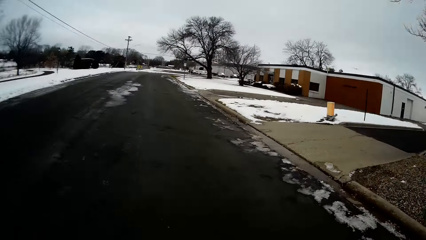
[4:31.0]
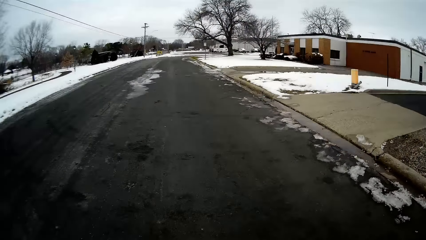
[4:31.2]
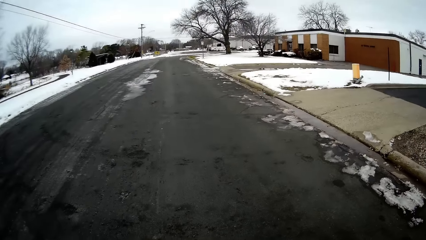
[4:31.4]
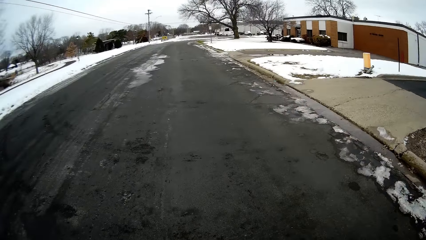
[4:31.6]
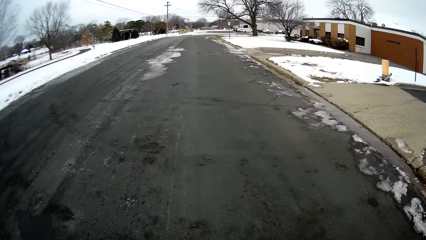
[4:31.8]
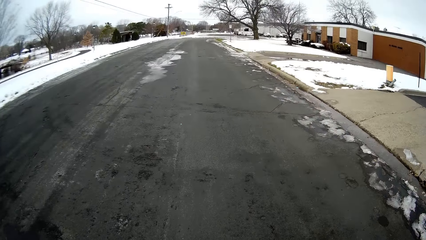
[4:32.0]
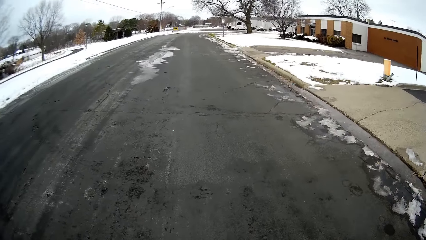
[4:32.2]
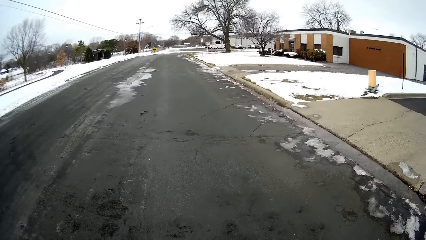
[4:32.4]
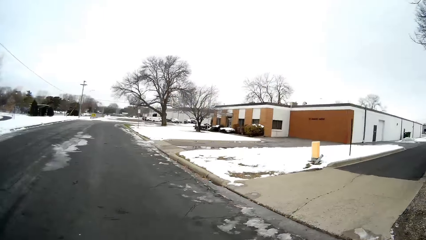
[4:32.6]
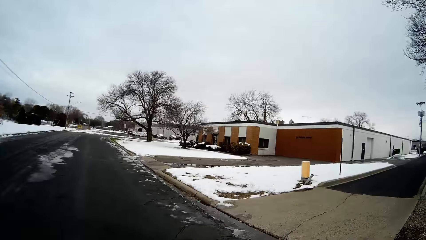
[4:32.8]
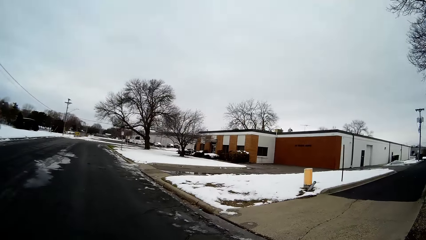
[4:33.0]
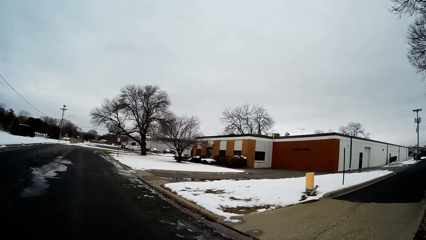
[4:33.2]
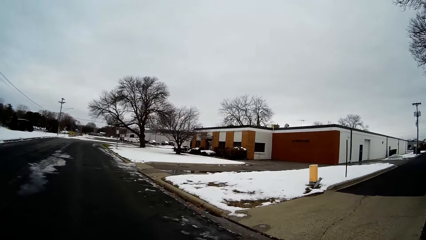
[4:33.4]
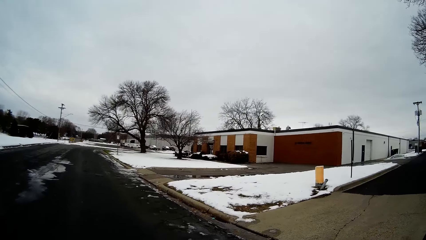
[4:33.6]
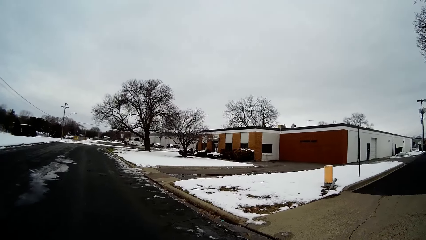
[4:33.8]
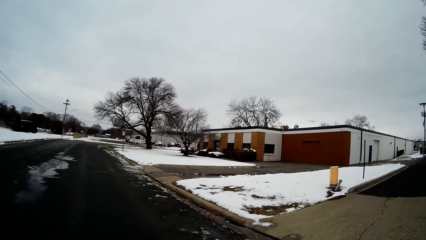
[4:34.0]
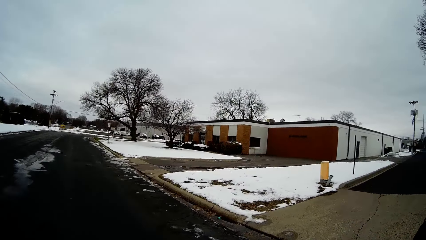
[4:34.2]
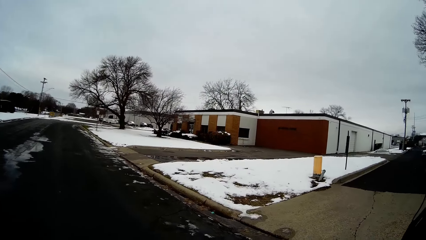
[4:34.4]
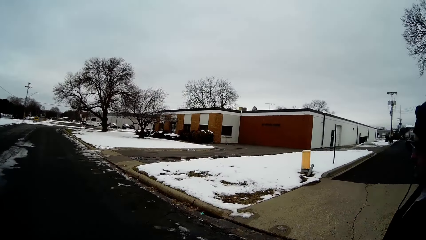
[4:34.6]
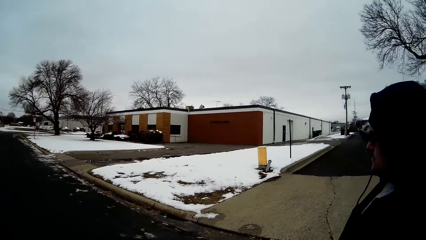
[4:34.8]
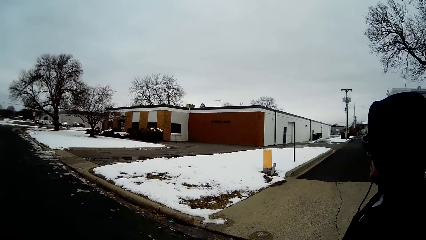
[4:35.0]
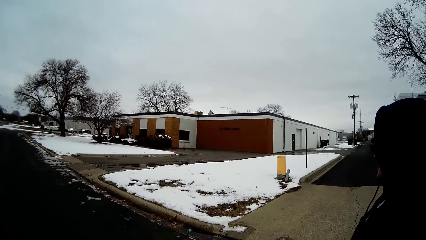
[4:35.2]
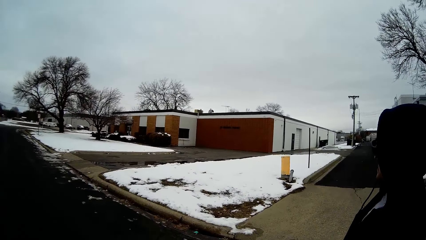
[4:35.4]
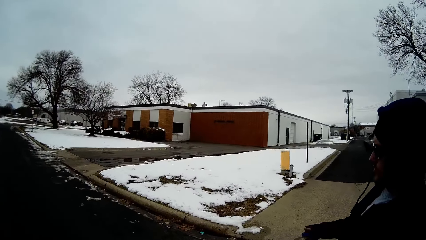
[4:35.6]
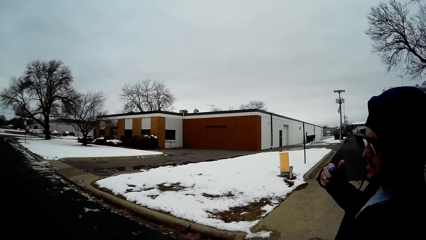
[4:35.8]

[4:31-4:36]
The camera wearer talks with a person. They walk on the road.

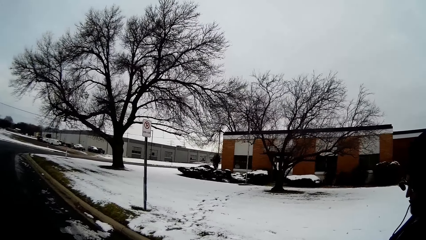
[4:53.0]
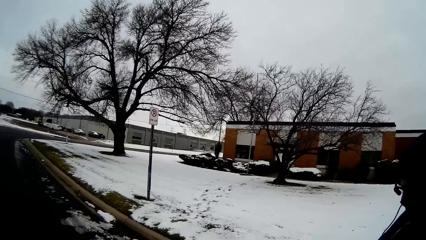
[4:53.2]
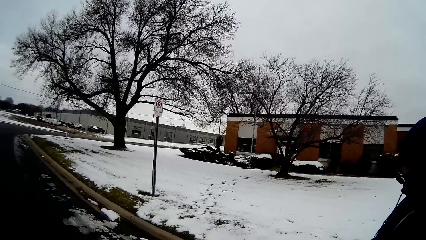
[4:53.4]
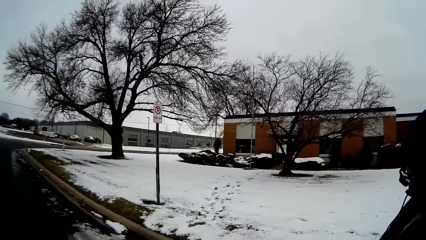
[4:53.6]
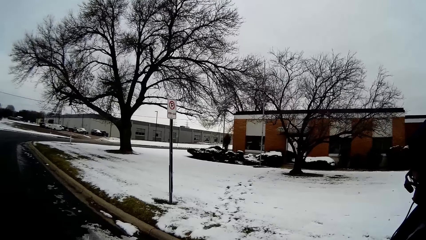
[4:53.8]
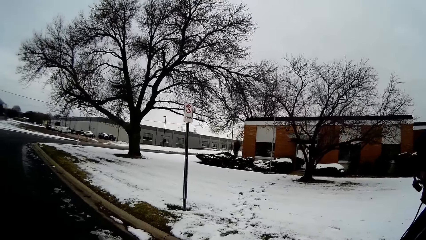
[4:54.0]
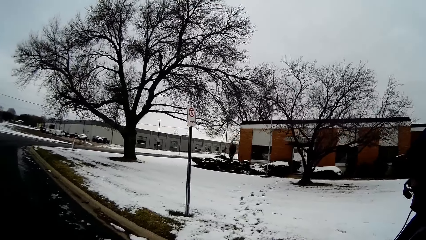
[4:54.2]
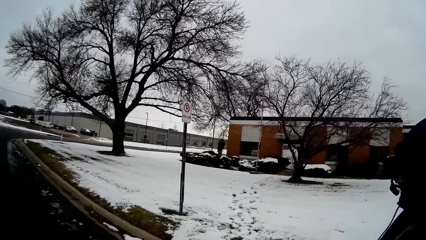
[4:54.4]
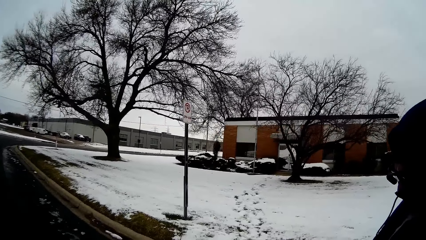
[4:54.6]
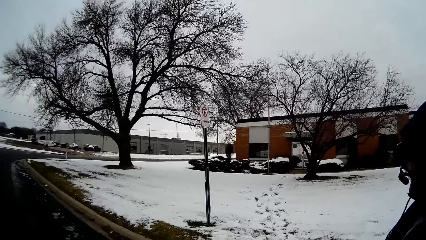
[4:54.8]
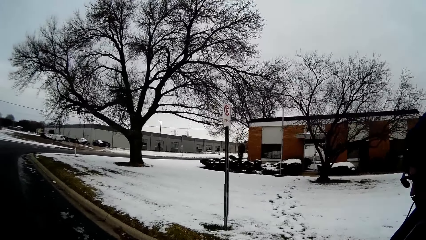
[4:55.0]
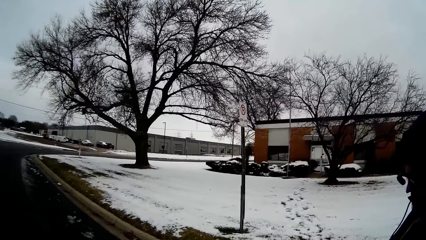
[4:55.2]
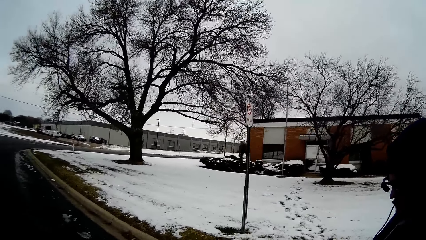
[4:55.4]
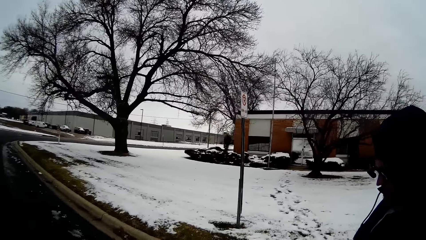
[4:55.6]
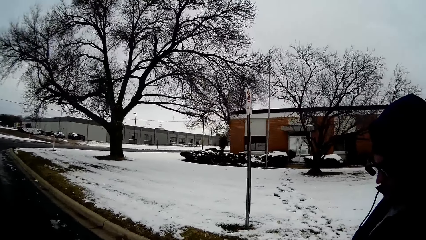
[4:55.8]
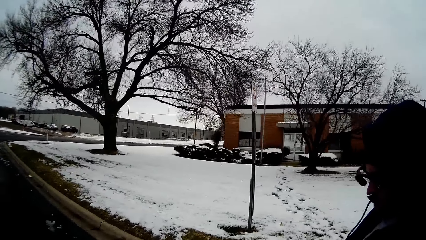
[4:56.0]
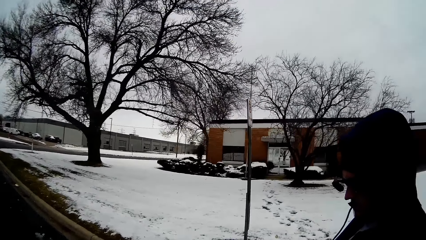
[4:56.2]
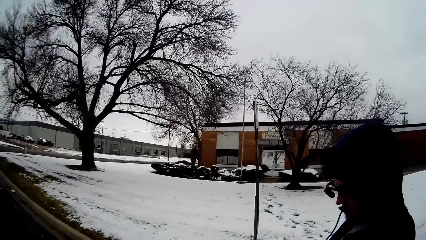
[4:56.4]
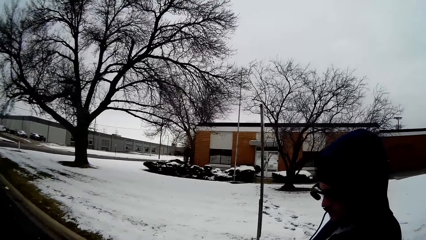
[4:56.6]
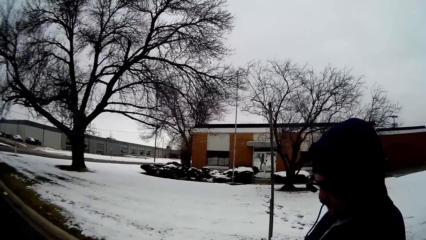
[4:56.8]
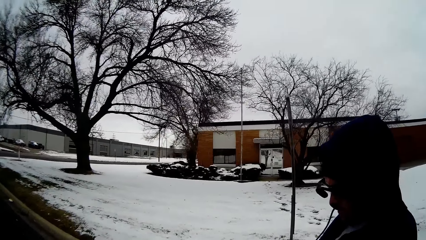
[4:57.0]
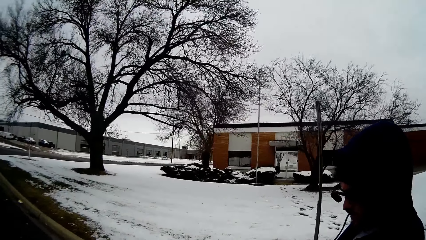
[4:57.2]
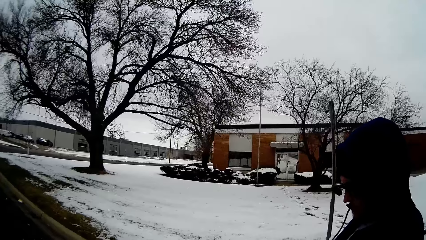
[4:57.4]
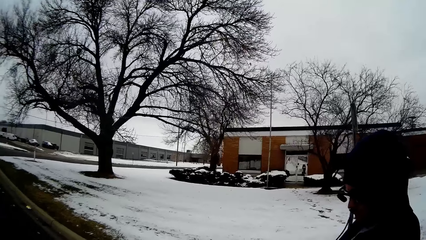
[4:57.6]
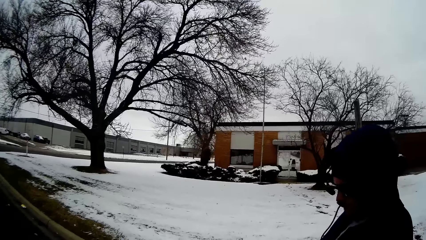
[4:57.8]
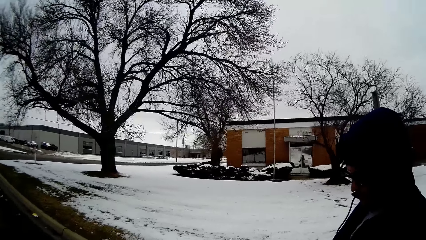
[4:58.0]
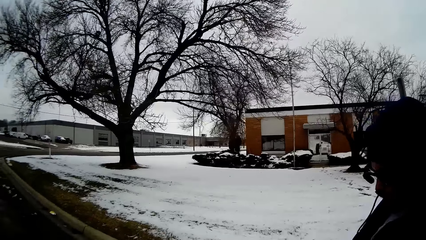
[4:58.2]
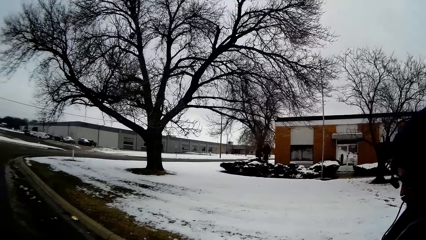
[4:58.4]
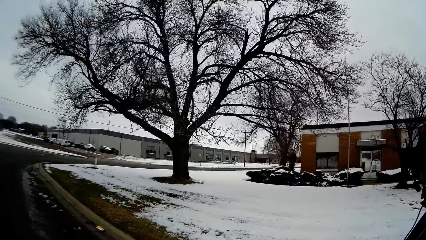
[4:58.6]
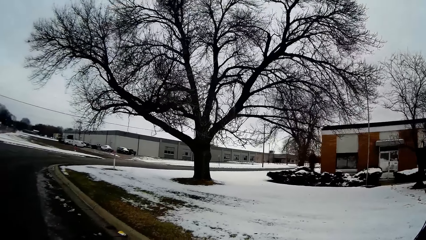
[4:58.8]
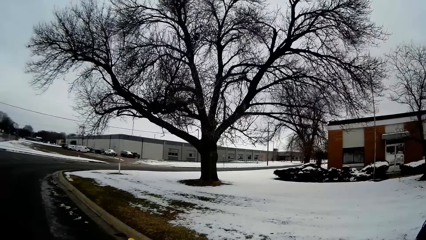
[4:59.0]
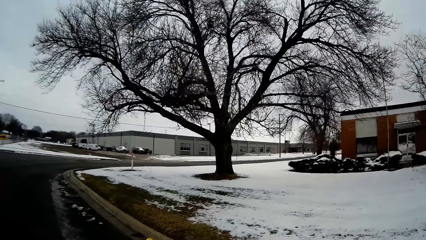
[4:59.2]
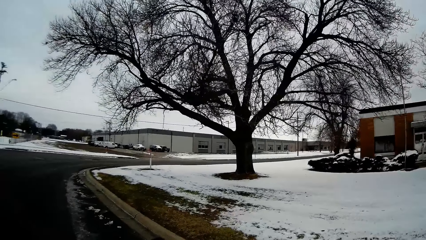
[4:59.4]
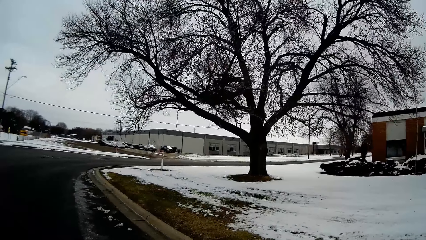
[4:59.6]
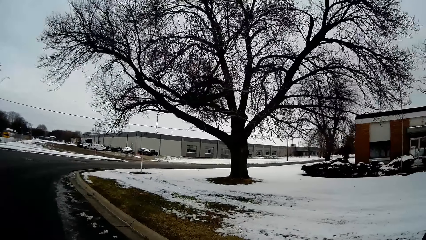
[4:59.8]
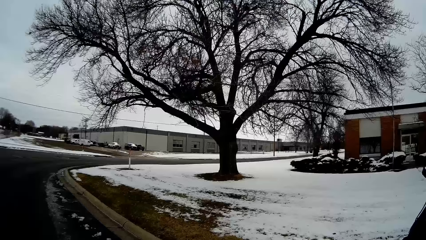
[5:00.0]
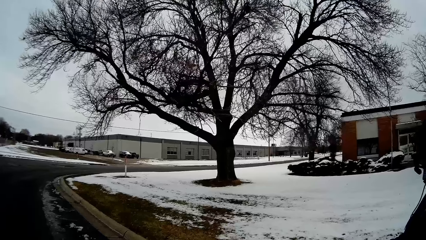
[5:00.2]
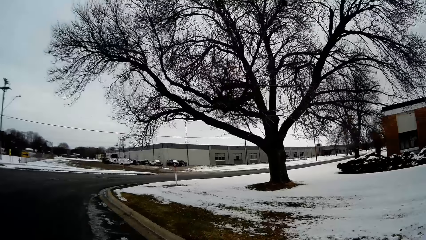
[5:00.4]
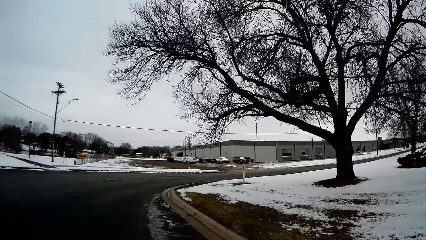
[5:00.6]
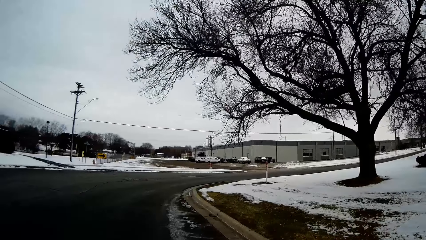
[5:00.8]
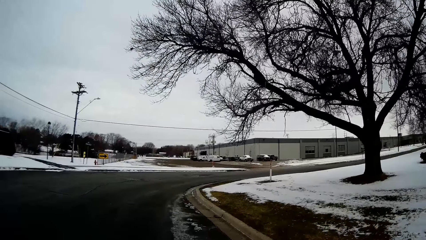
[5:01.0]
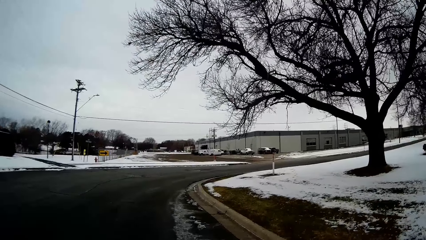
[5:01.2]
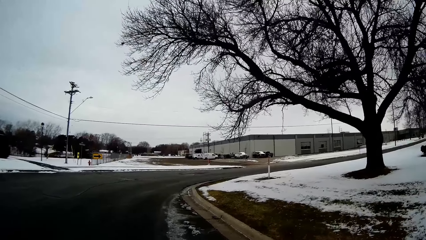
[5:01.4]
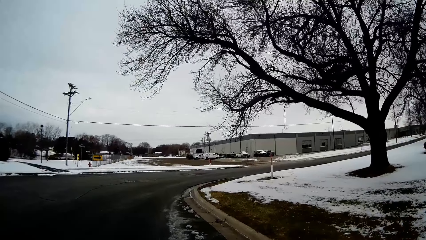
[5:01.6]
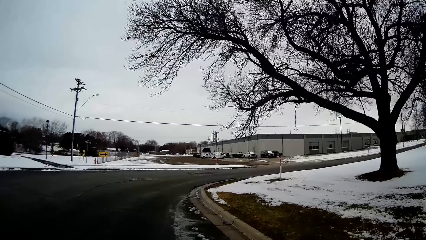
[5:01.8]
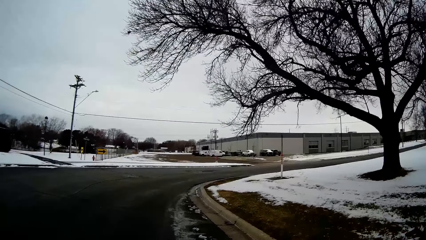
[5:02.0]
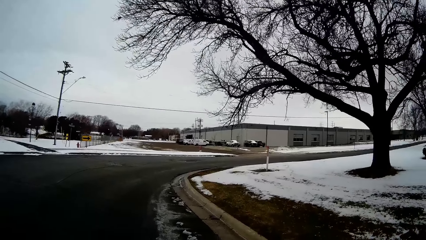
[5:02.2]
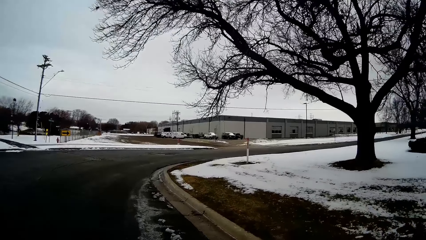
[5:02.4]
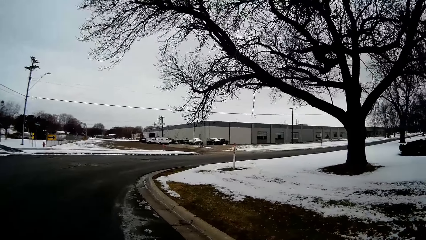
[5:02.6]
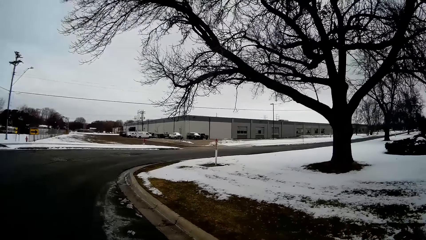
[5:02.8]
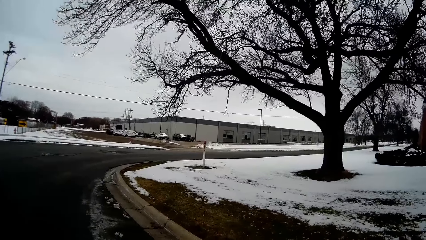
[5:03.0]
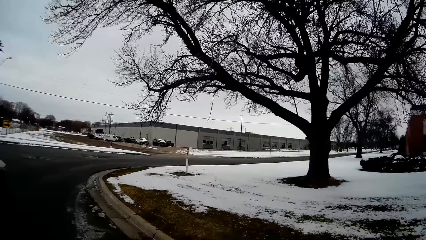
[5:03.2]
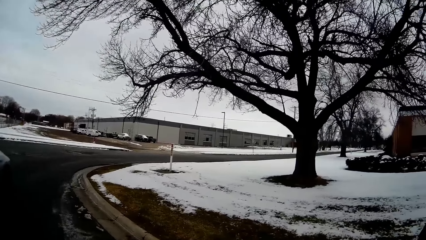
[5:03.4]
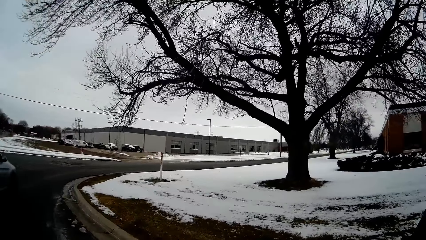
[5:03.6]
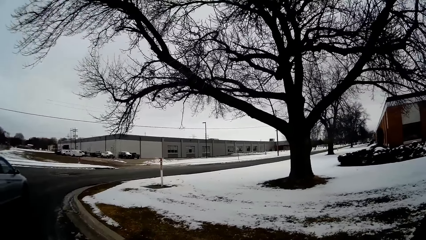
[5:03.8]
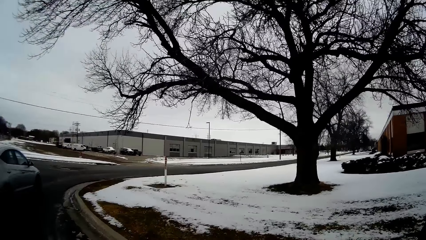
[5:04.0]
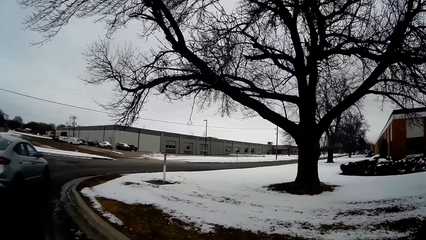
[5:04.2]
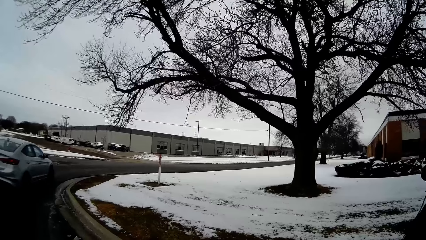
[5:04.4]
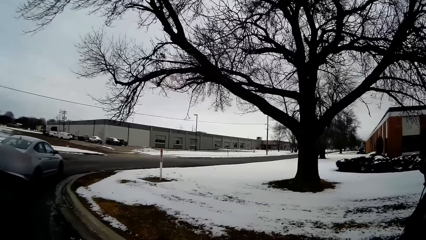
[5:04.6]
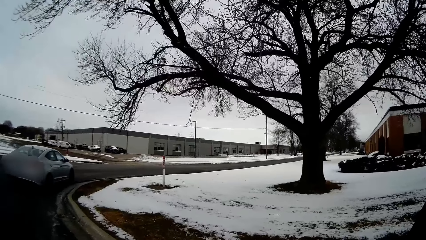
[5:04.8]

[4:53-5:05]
The camera wearer looks on the phone. They look around. A man walks on the road. The camera wearer walks along the road with the man.
